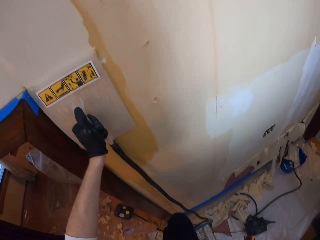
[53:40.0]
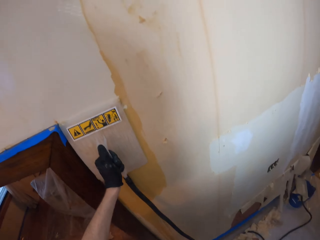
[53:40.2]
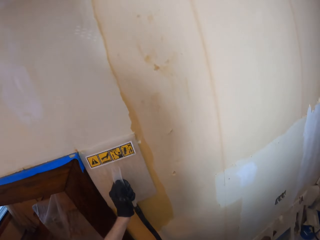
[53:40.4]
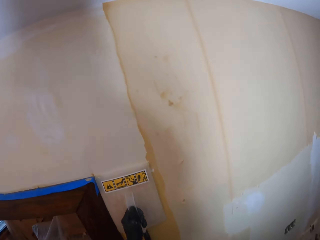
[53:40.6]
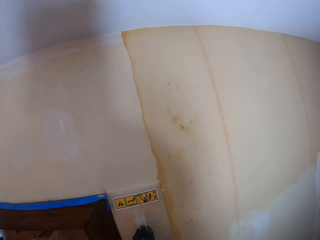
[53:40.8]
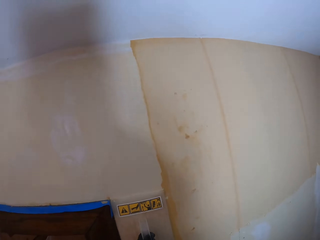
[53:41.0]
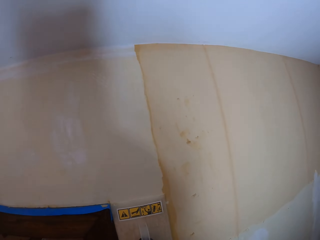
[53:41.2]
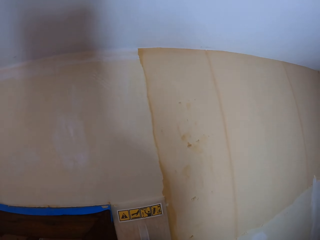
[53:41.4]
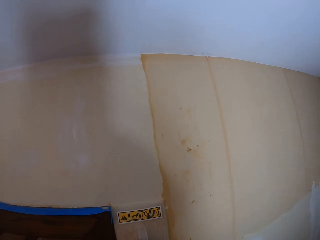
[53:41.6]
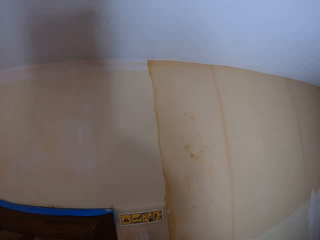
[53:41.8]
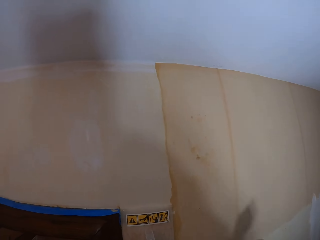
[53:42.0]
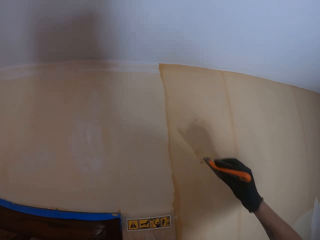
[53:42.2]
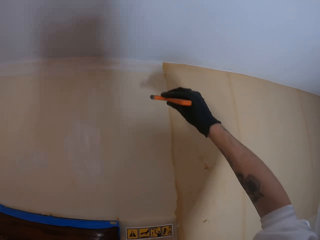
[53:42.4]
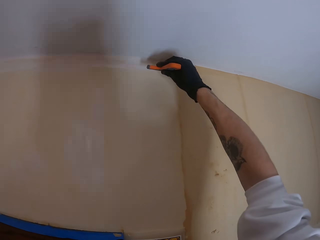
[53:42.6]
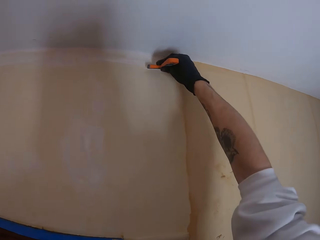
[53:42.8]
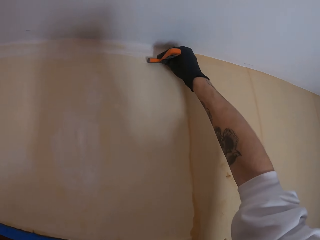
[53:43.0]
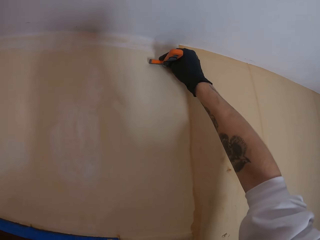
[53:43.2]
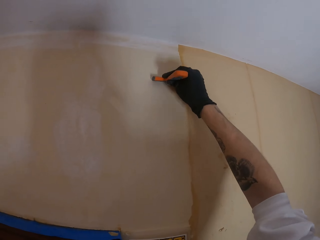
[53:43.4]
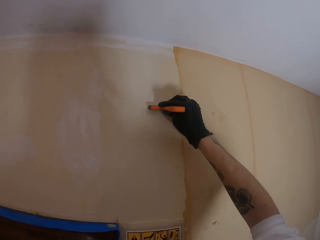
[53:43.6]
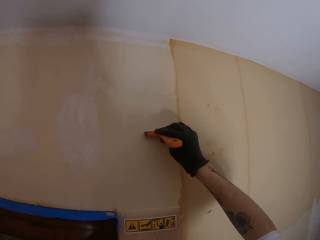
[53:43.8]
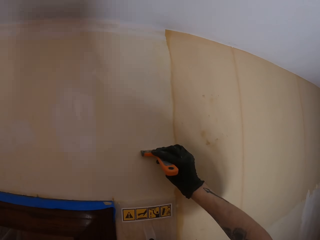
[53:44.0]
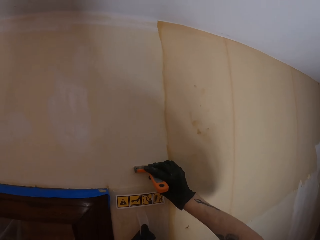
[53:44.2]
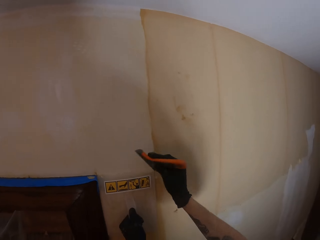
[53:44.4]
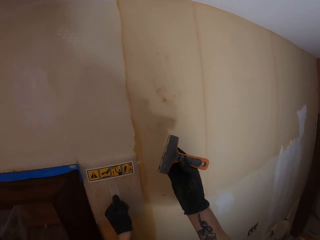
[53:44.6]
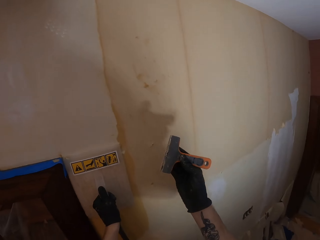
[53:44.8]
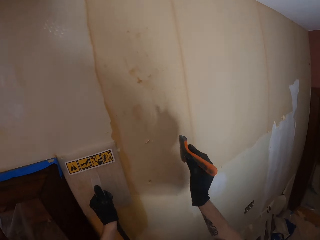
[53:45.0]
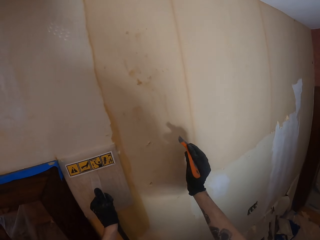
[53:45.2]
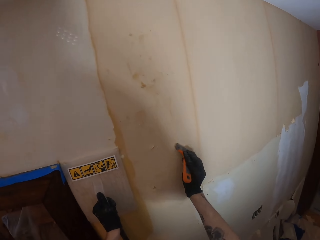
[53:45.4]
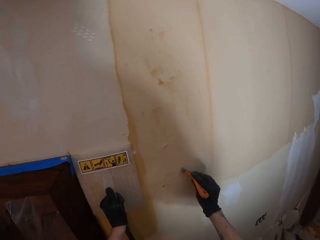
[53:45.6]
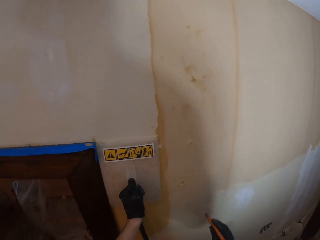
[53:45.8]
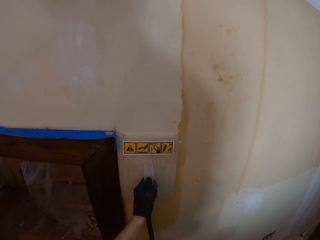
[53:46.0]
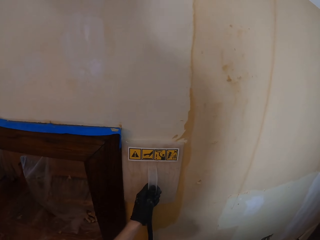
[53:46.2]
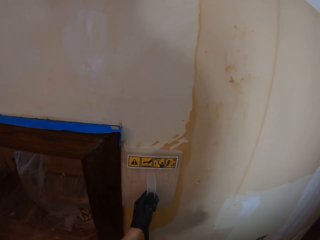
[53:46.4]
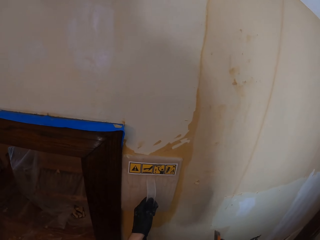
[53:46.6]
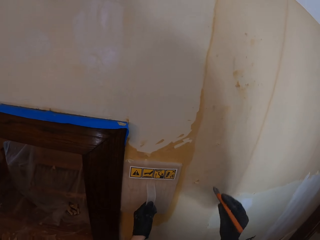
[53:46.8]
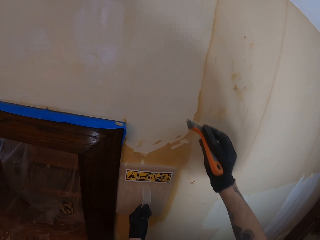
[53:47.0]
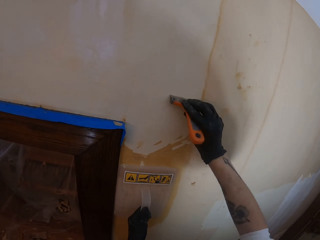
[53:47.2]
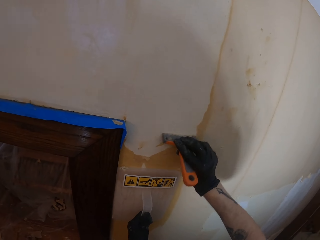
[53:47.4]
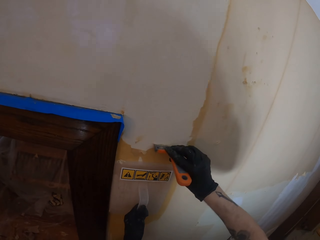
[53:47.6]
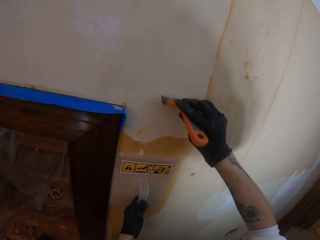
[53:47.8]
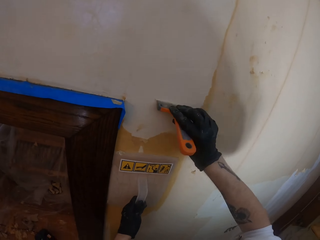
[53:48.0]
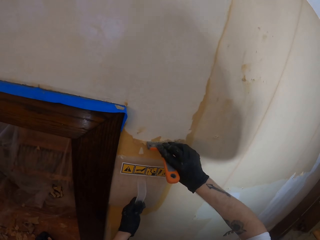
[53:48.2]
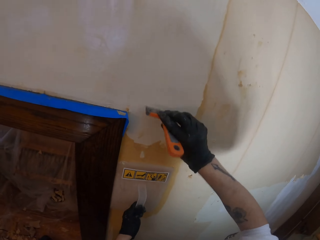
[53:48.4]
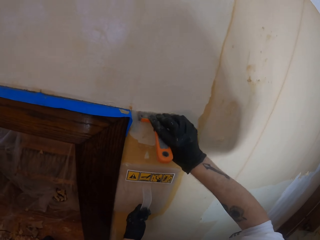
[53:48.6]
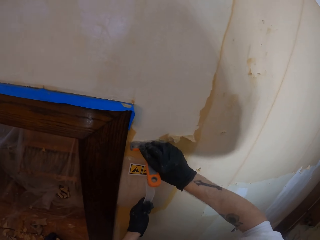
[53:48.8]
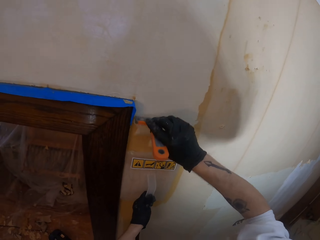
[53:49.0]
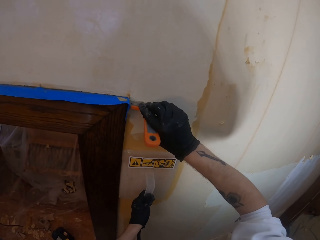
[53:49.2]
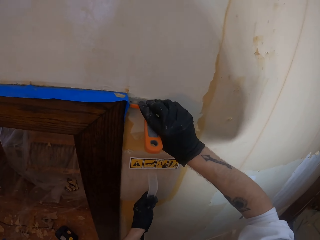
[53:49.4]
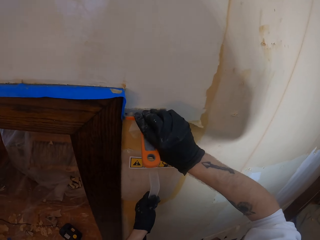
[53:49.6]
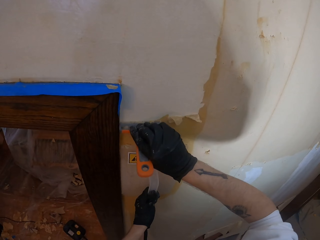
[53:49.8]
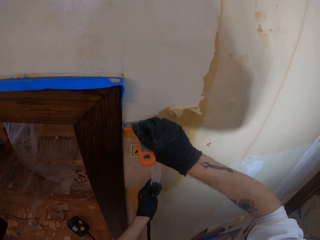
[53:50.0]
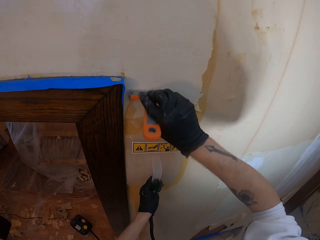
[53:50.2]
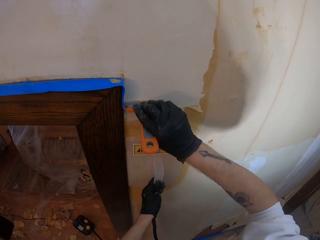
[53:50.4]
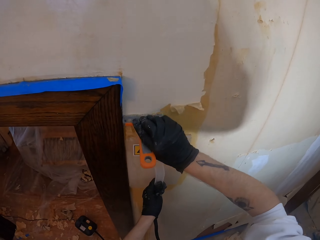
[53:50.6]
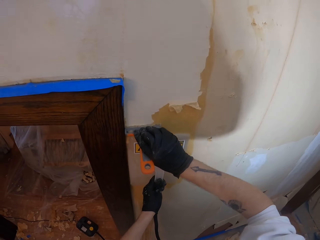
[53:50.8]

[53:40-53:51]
The camera wearer puts the hand scraper on the wall. They scrape the wallpaper. They remove stuck wallpaper from the hand scraper. They move the steam remover slightly. They scrape the wallpaper.

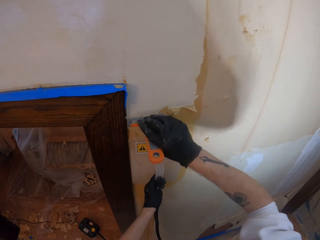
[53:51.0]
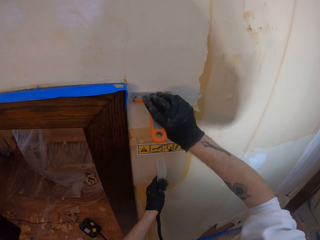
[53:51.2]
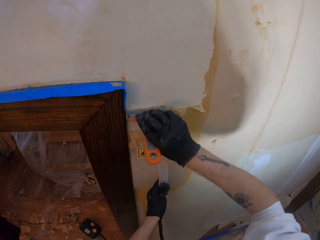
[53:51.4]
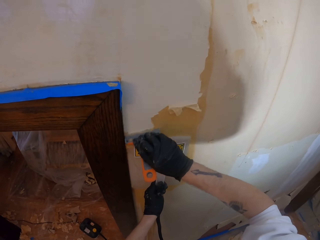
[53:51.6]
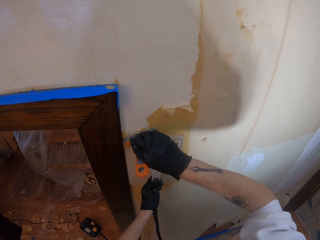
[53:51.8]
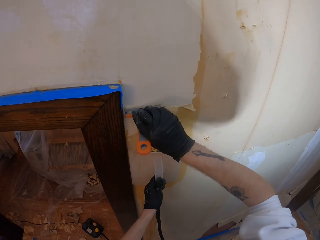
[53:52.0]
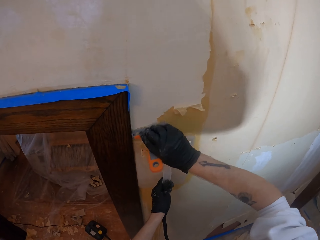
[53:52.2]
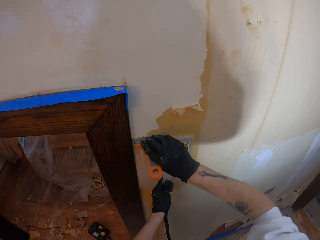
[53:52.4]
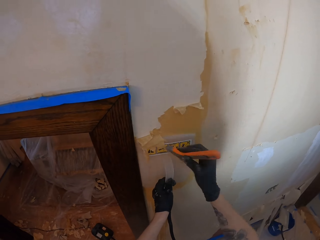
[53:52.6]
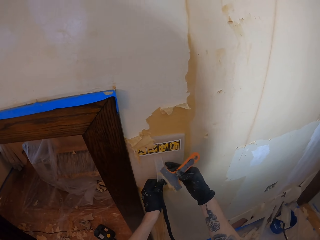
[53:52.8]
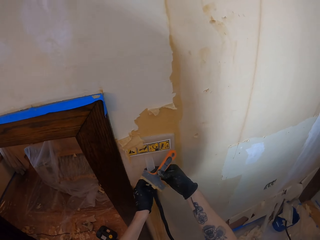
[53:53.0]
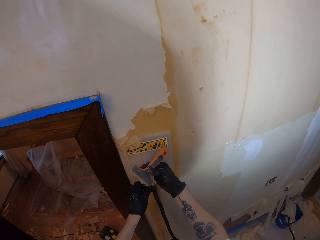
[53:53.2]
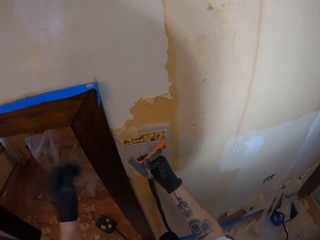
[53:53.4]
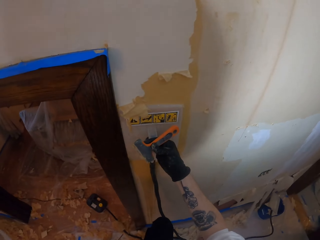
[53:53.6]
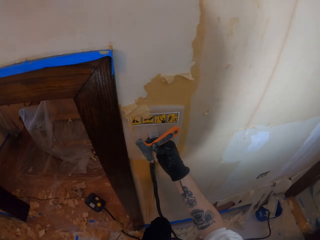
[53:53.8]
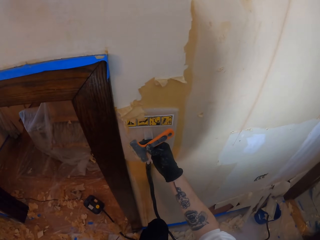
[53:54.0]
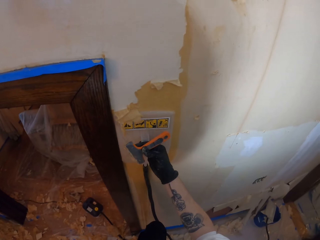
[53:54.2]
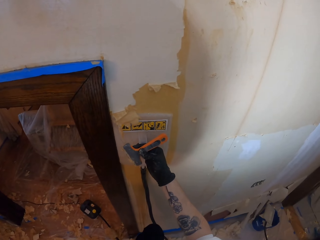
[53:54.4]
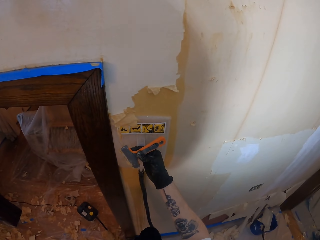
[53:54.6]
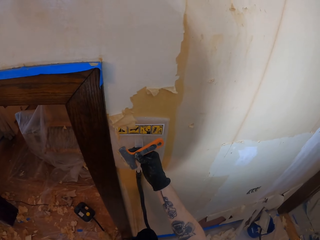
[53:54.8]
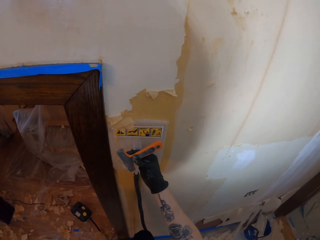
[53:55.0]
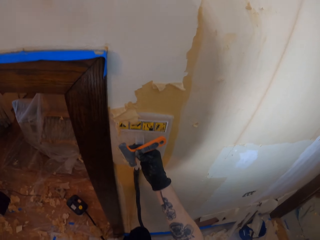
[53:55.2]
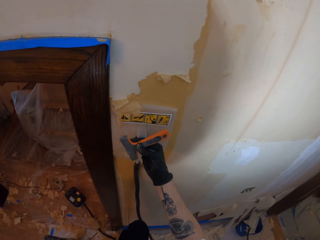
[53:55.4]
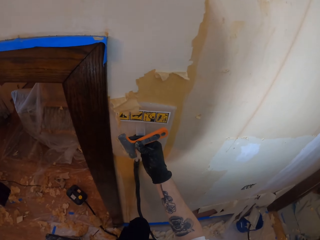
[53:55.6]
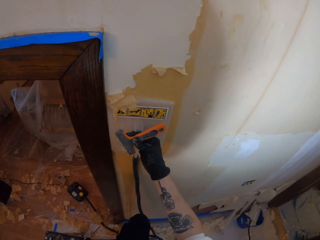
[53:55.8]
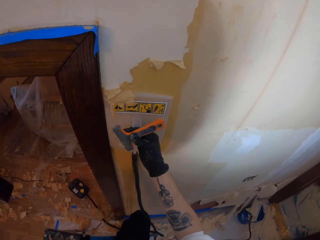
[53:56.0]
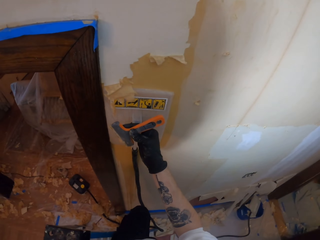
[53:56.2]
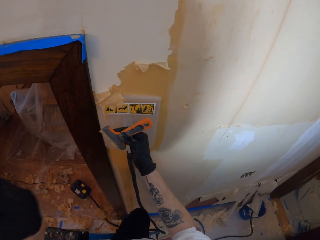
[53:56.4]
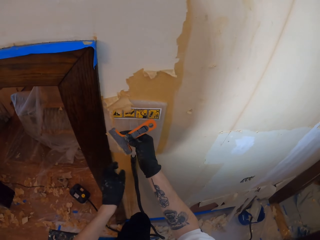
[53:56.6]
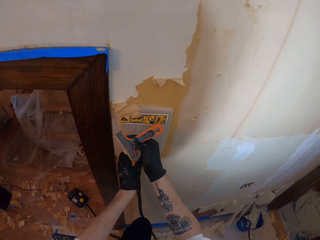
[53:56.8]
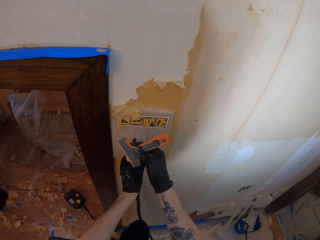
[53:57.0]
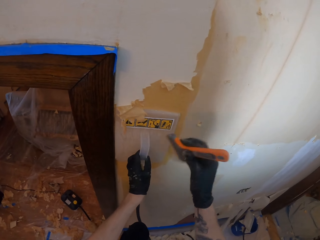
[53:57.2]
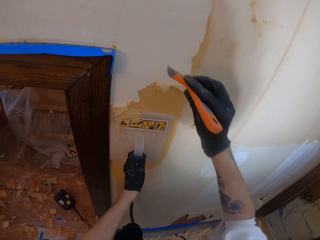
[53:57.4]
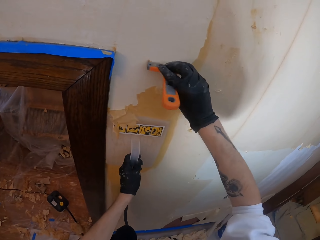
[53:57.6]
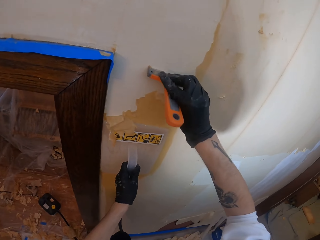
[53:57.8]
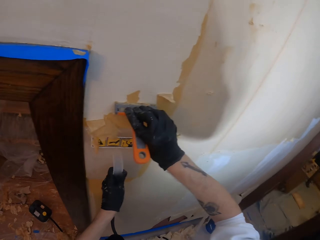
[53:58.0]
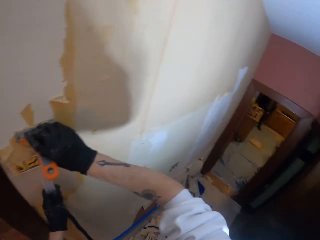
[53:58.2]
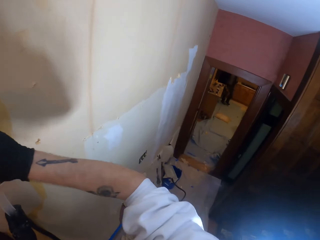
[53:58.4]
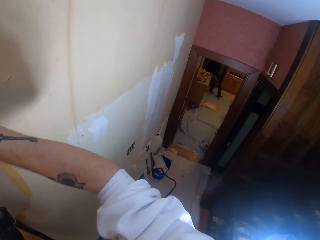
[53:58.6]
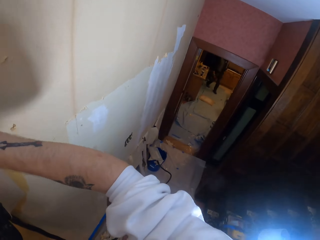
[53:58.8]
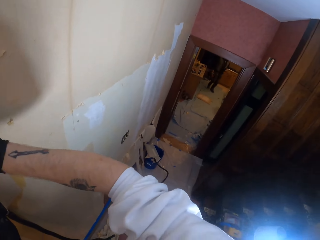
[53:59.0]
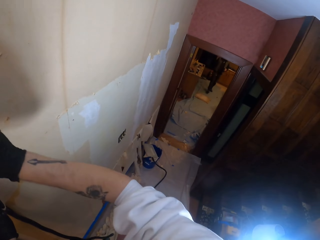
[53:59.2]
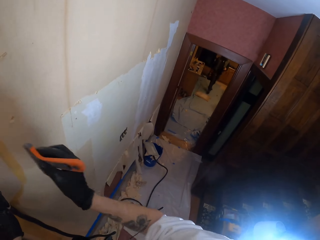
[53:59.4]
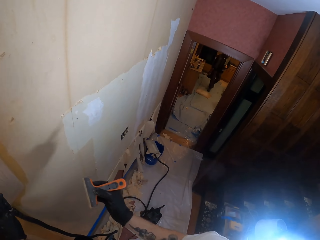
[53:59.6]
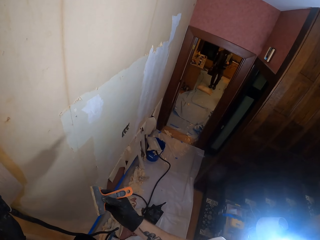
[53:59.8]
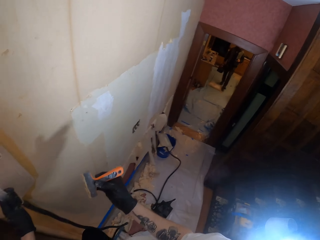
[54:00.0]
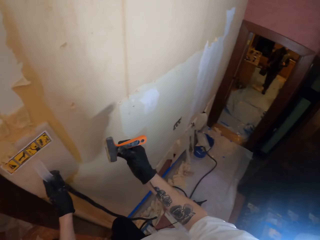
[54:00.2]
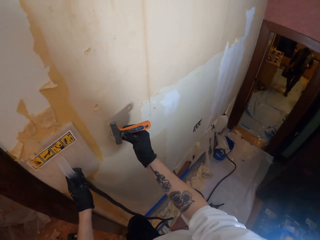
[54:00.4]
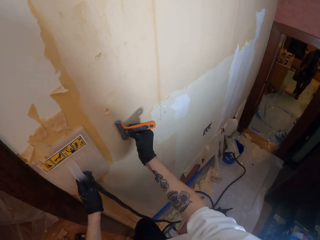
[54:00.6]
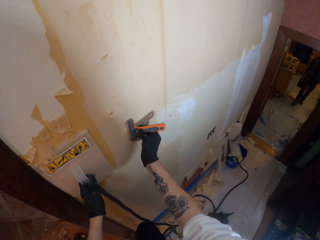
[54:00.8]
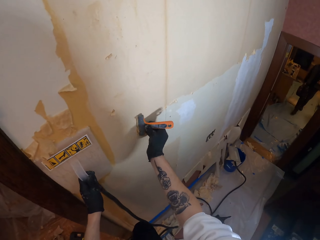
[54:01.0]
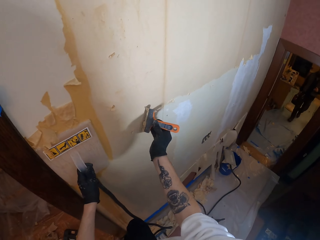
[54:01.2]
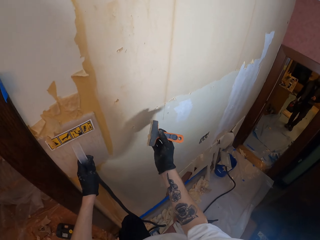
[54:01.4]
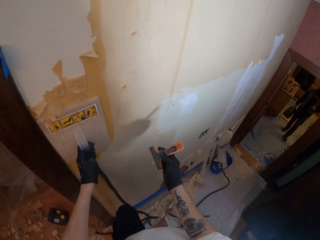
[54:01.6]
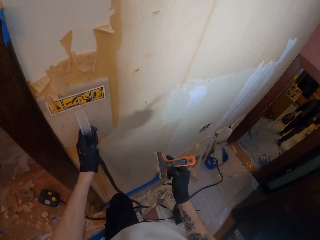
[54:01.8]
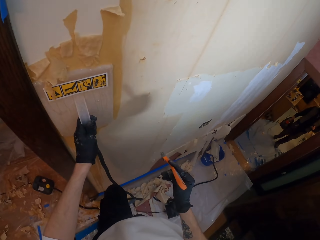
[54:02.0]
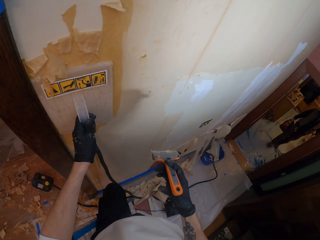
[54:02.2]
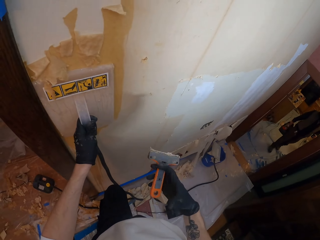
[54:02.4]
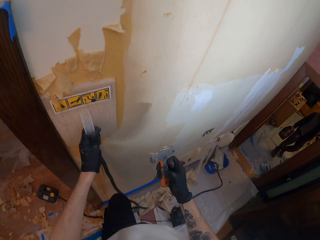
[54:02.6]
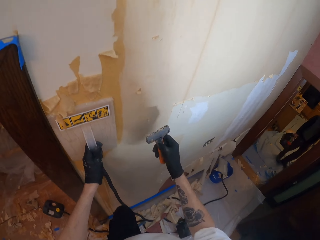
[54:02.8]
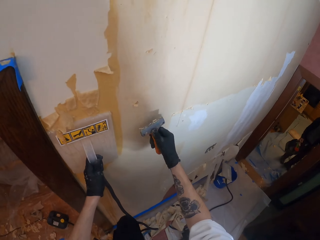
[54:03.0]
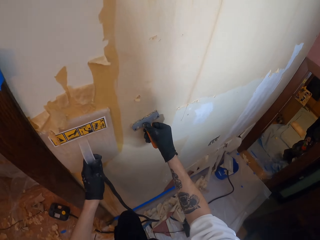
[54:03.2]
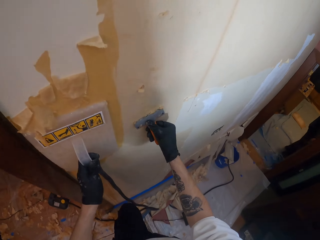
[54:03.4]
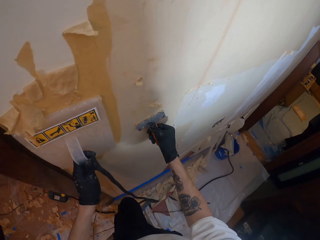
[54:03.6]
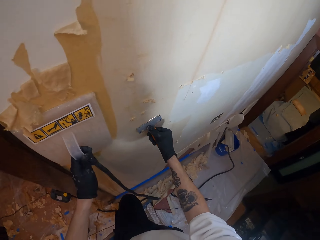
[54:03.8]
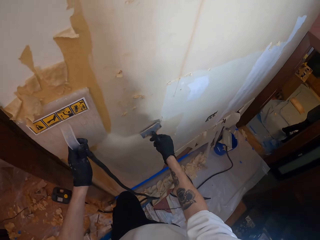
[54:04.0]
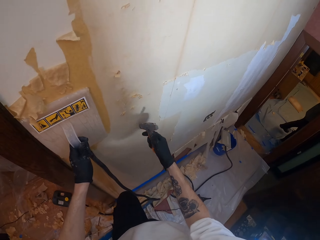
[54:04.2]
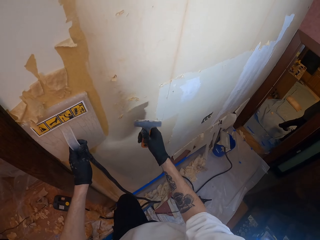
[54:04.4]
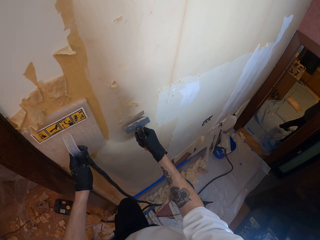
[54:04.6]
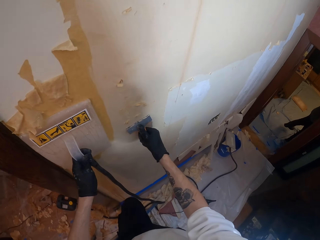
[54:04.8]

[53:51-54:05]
The camera wearer holds the steam remover. He scrapes the wallpaper. He drops his hand. He removes stuck wallpaper from the hand scraper. He twists the hand scraper. He removes stuck wallpaper from the hand scraper.
